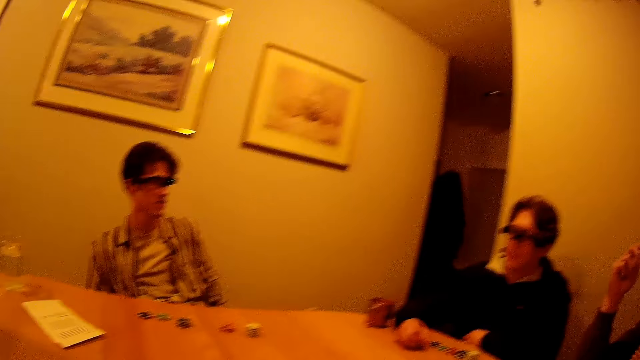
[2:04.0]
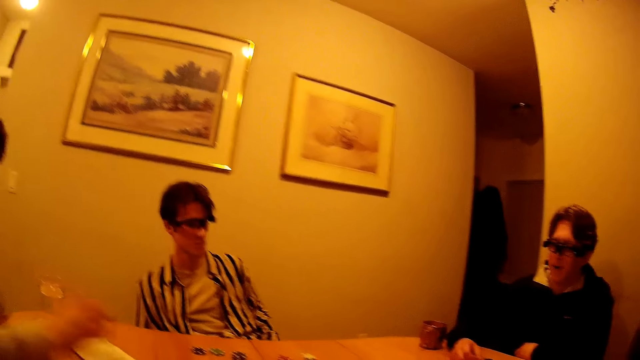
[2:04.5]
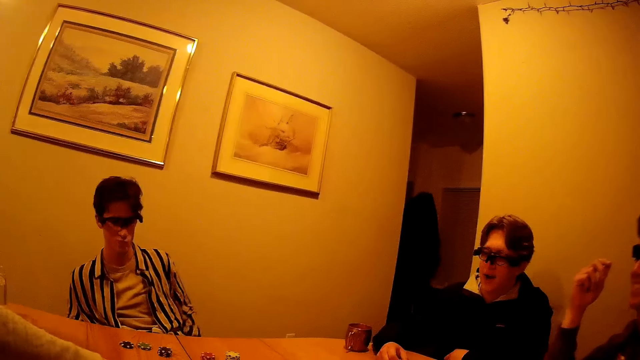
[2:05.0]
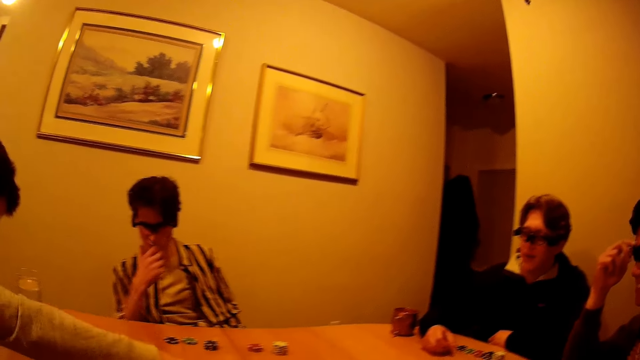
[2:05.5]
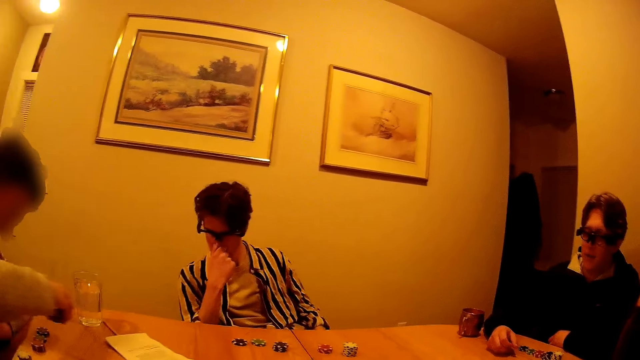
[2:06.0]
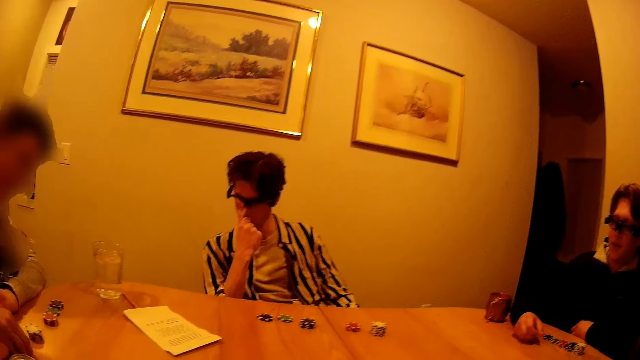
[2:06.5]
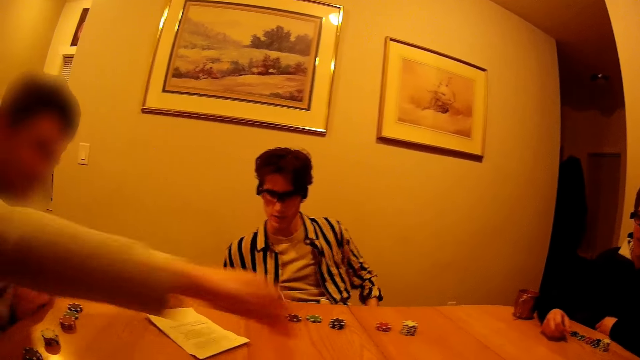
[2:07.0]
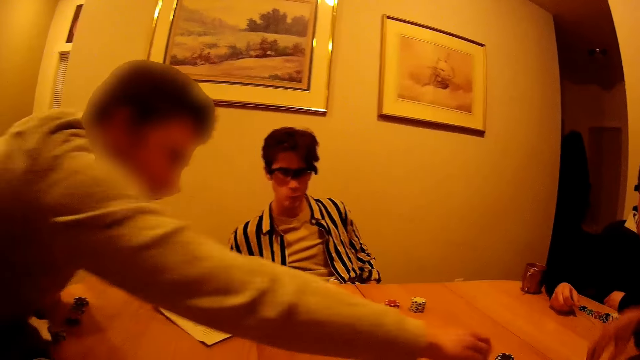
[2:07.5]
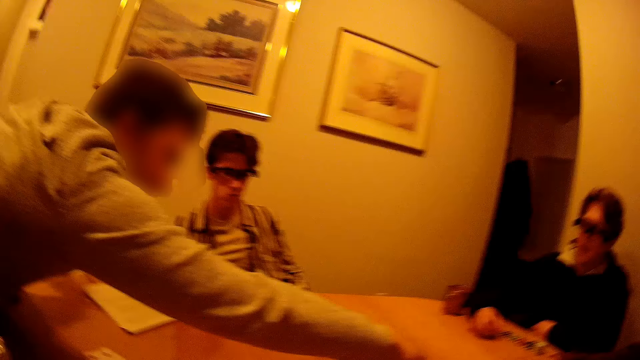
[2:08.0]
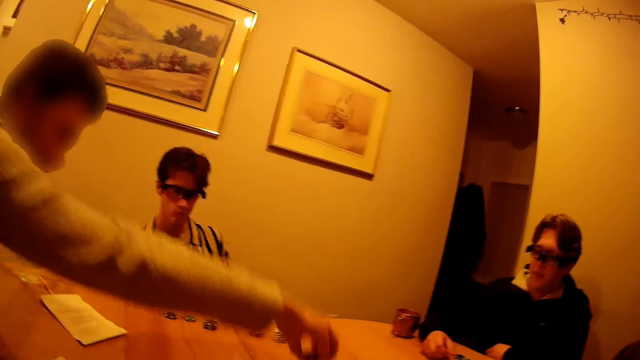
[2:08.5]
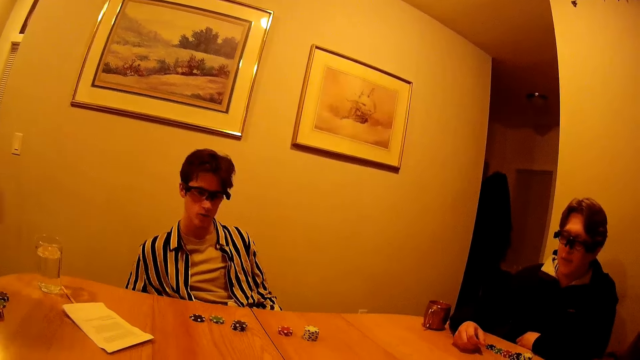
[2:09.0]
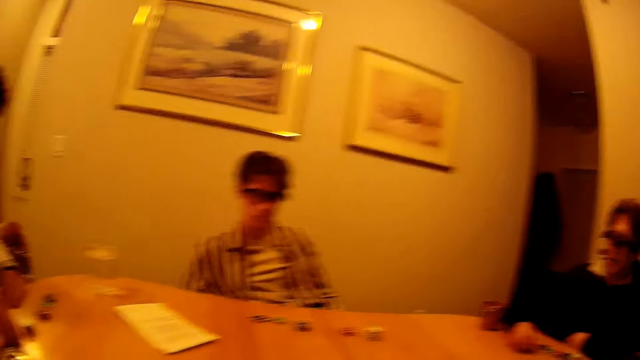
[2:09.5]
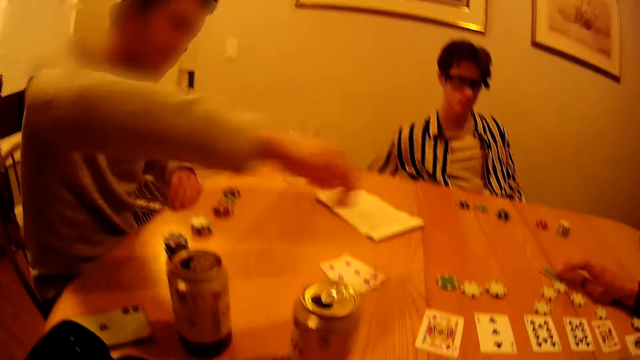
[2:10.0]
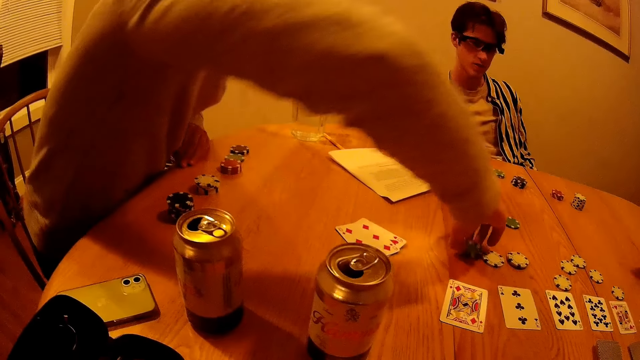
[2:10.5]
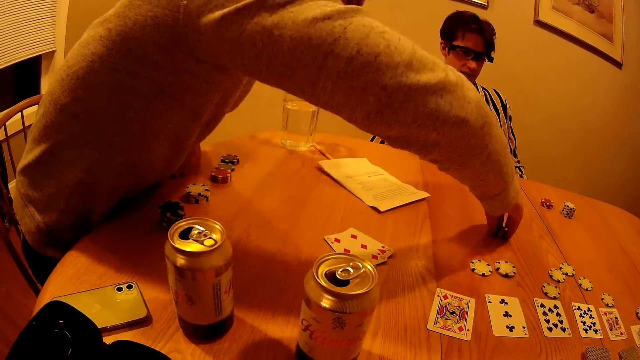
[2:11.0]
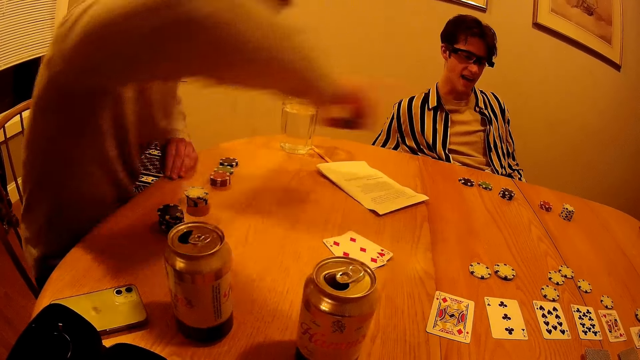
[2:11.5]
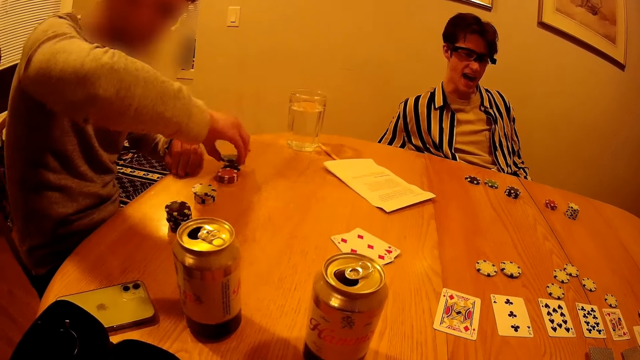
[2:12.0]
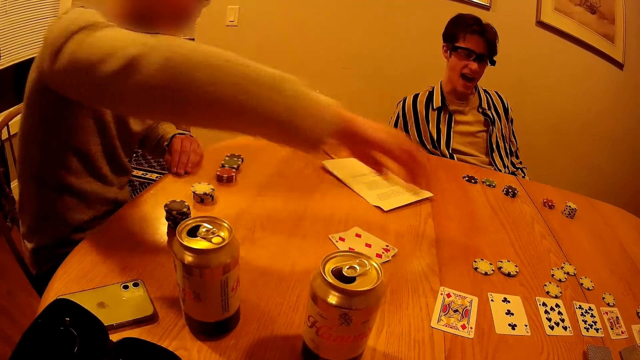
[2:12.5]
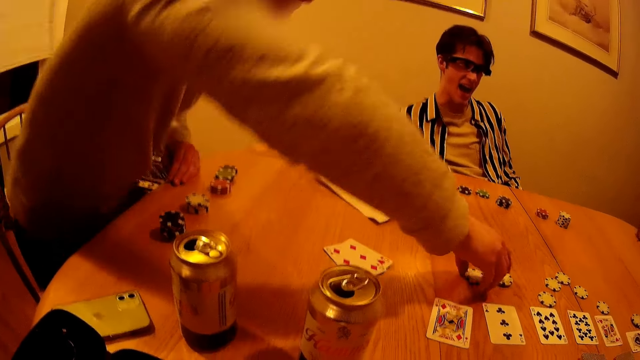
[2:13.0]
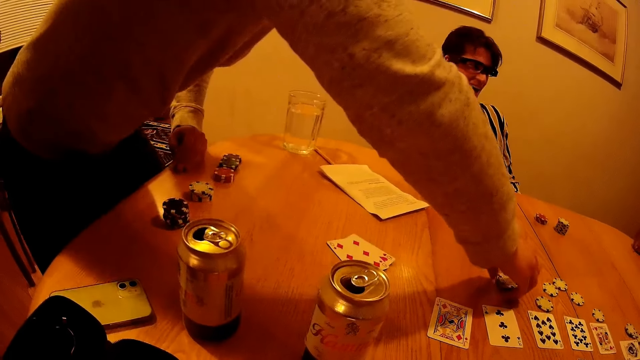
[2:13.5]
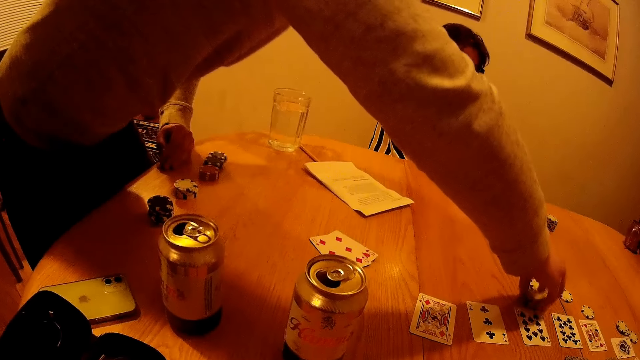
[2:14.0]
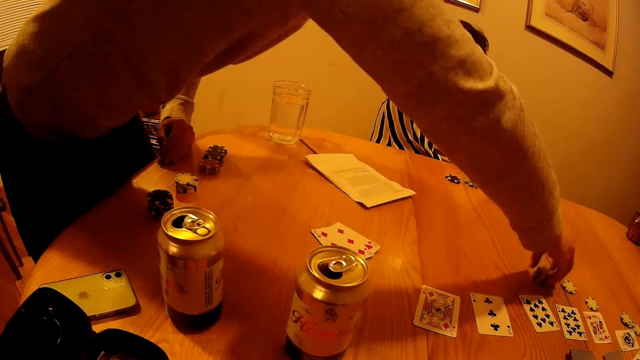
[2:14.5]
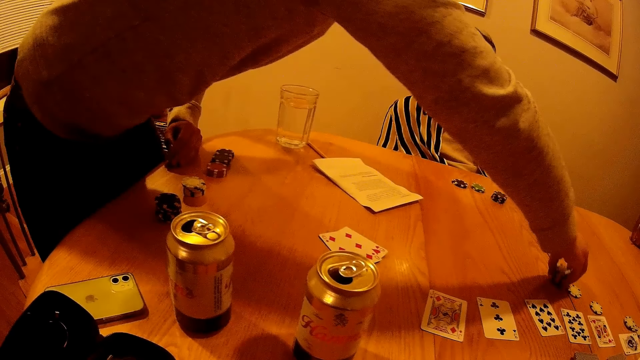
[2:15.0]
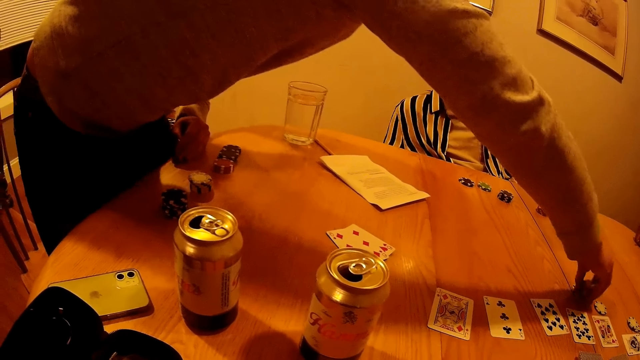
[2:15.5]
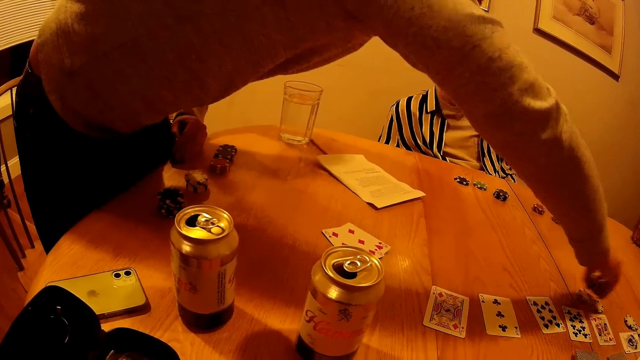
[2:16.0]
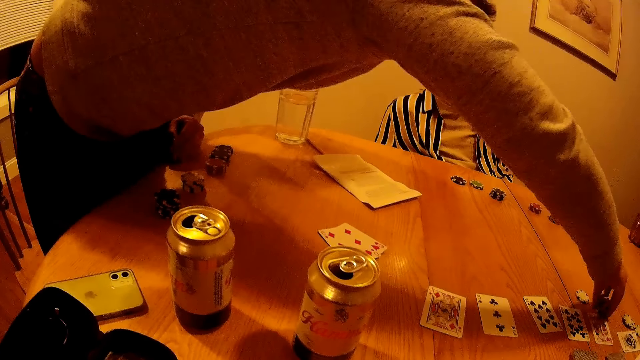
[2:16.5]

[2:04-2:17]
A man moves some chips to himself with his right hand. Another man rubs his nose with his right hand. The first man moves some chips to himself with his right hand. The camera wearer takes the dice from the table. A third man moves some chips to the first man. The first man moves some chips to himself with his right hand. He does so again.

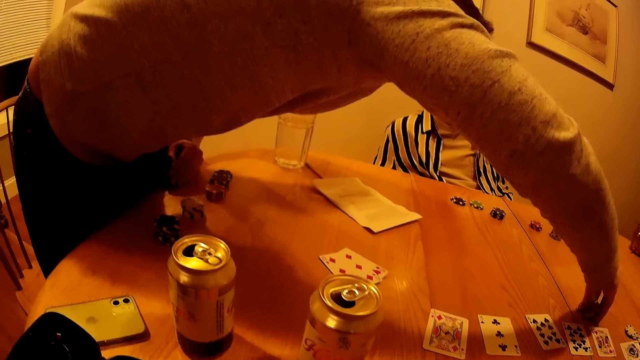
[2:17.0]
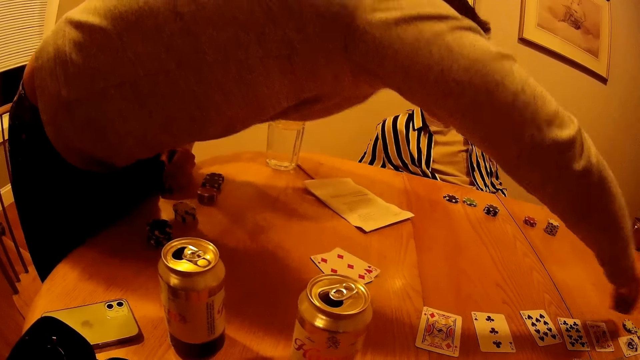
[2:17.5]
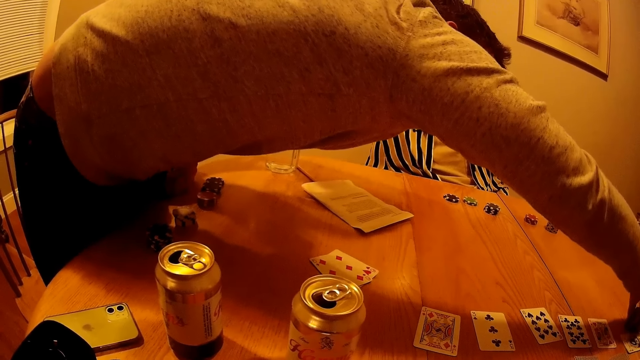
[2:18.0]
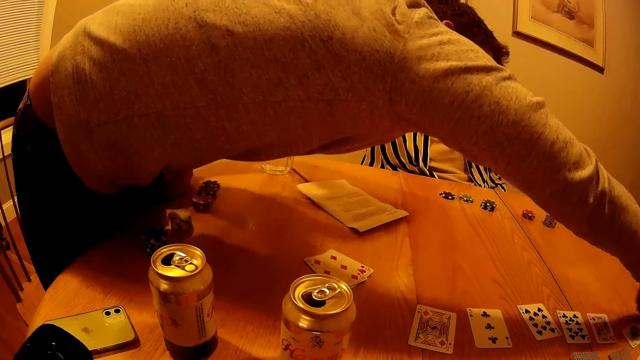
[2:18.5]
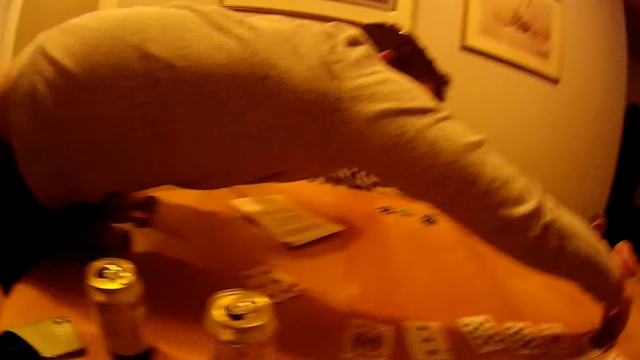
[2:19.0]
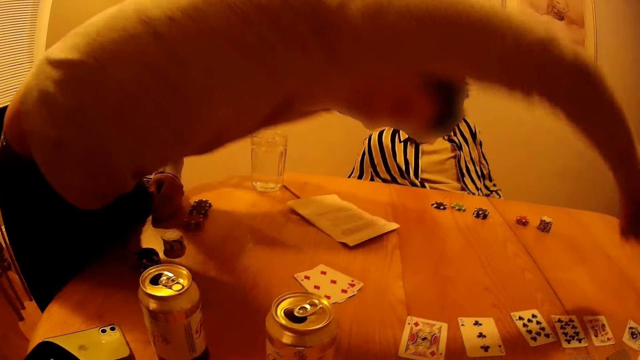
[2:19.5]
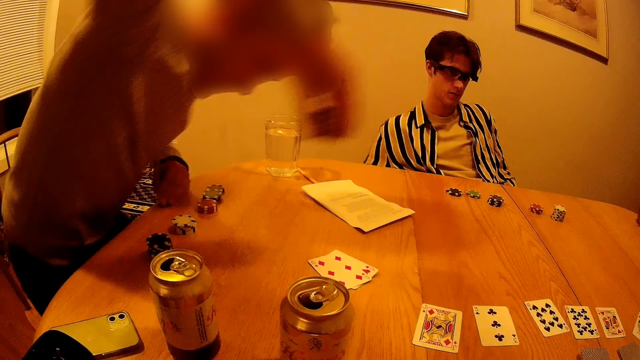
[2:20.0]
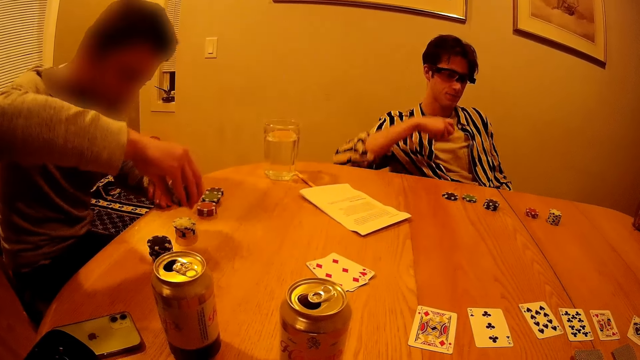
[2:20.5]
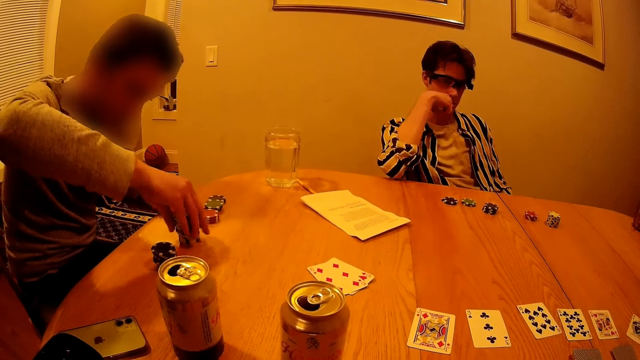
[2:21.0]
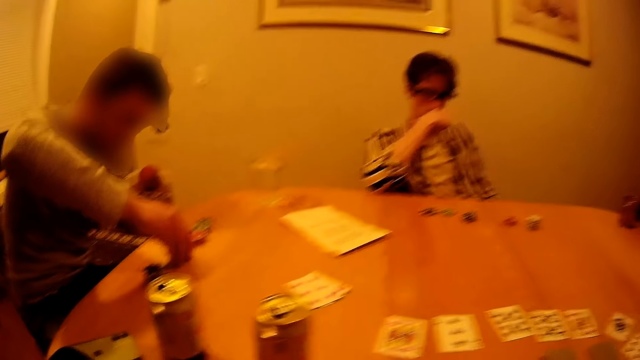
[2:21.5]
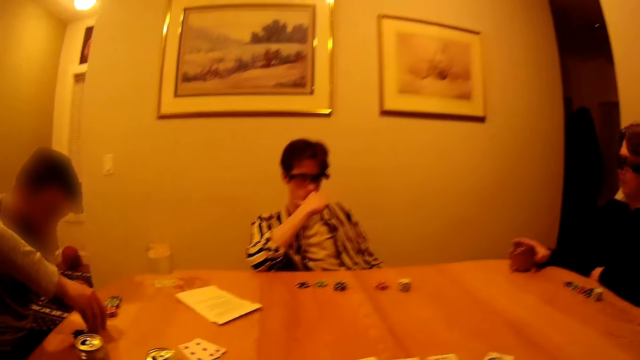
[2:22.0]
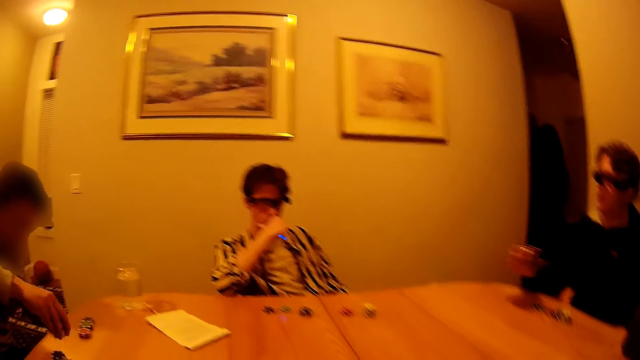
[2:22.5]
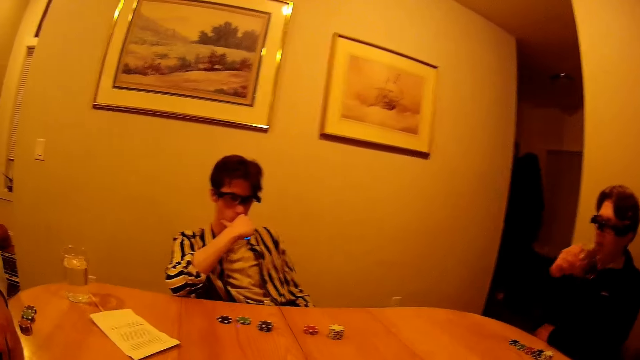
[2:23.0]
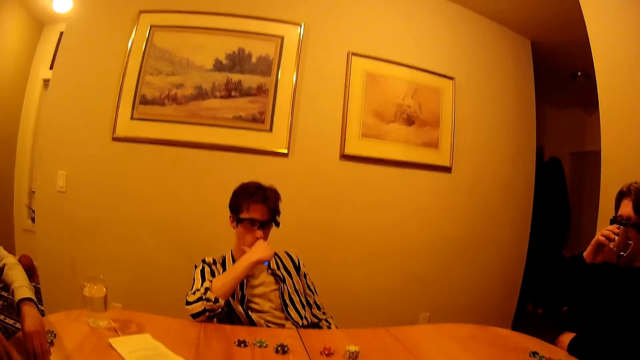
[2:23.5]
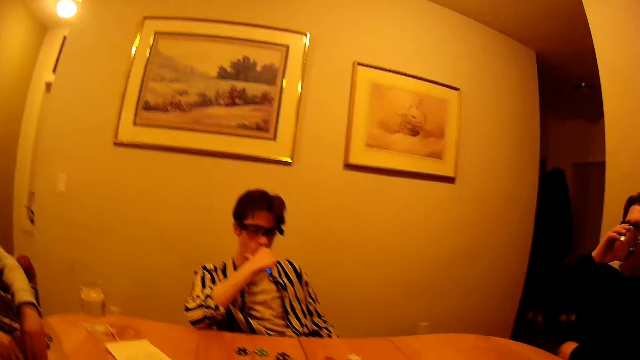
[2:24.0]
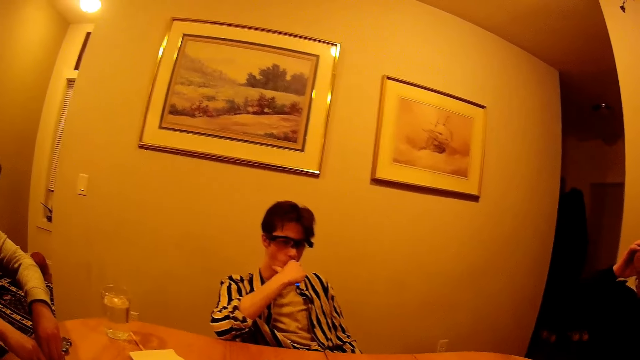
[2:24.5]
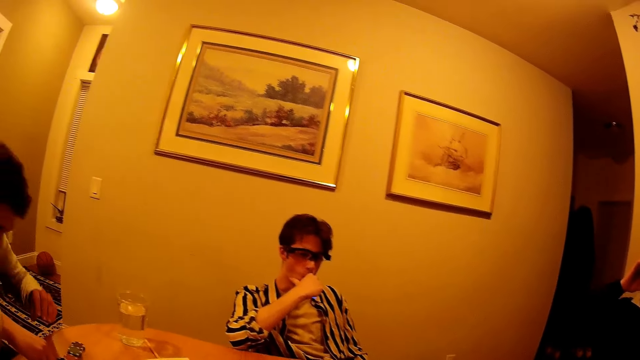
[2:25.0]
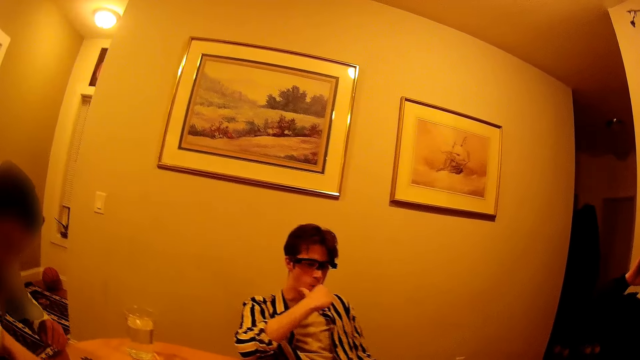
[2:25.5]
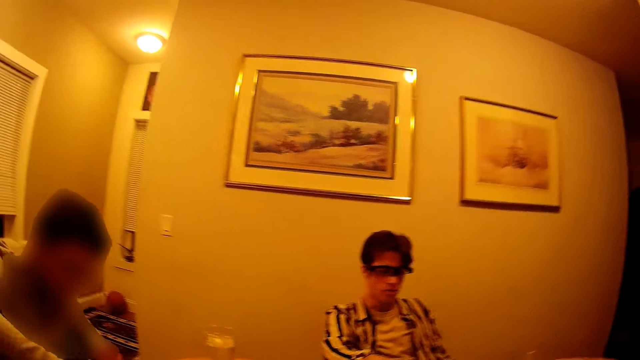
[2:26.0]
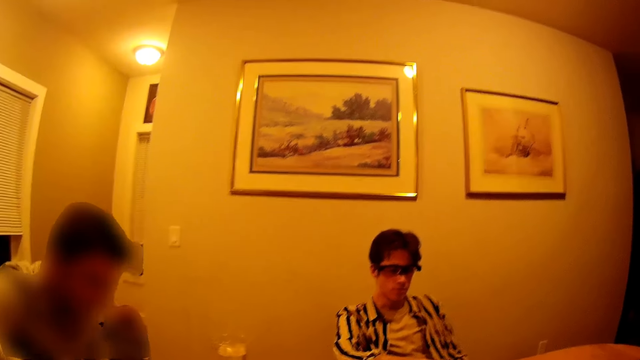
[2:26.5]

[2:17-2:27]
A man places his right elbow on the table. Another man picks up the metal cup with his right hand. The first man arranges his chips with both hands. The other man drinks from the metal cup. A third man removes his right hand from his chin.
